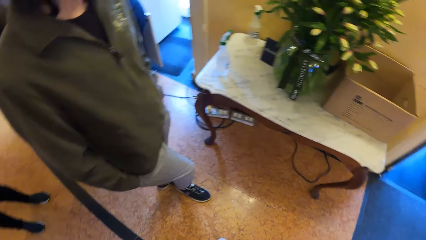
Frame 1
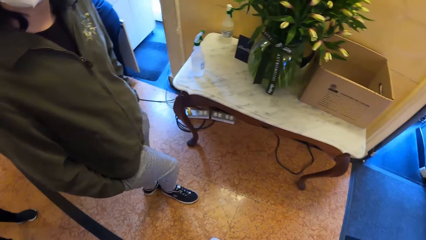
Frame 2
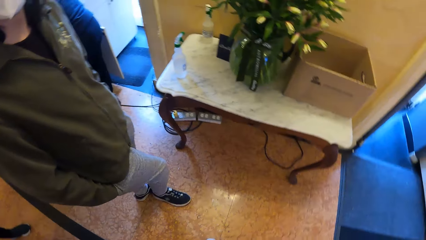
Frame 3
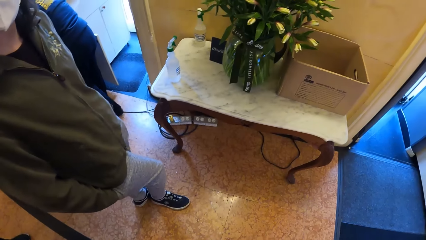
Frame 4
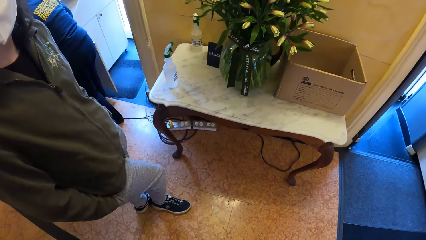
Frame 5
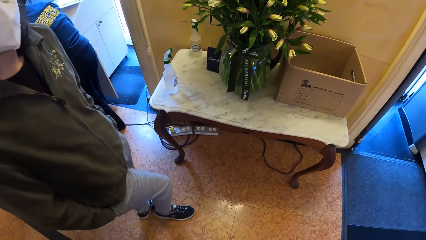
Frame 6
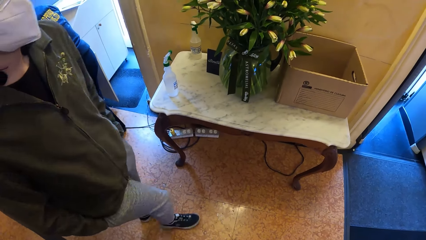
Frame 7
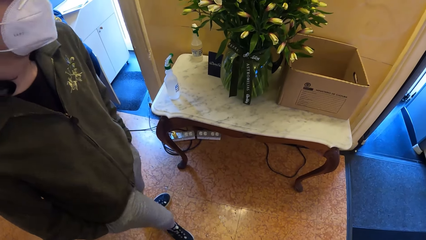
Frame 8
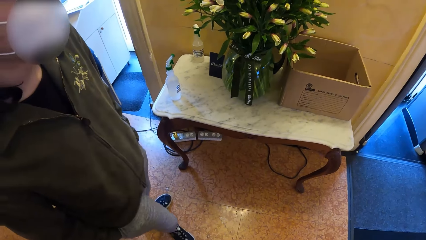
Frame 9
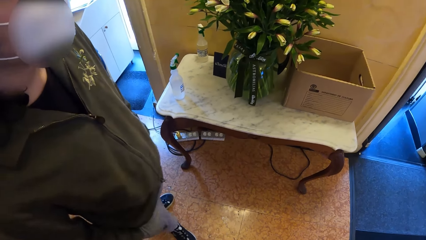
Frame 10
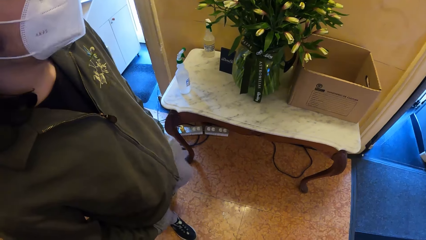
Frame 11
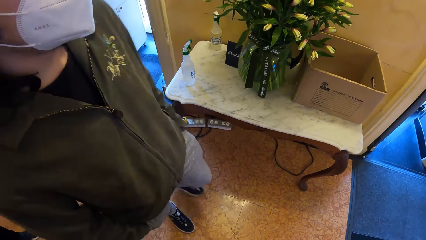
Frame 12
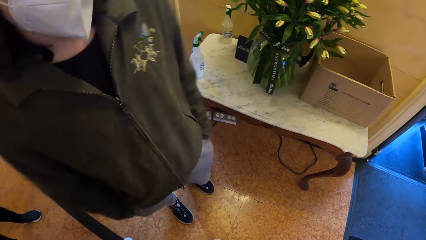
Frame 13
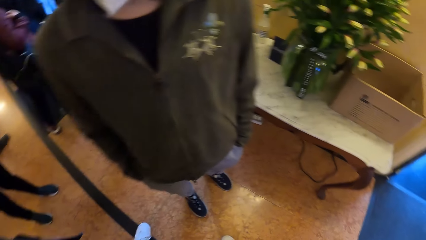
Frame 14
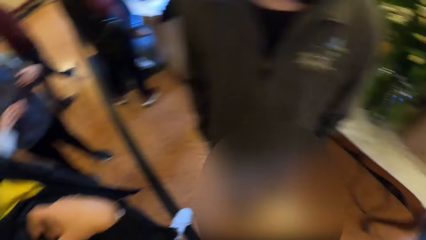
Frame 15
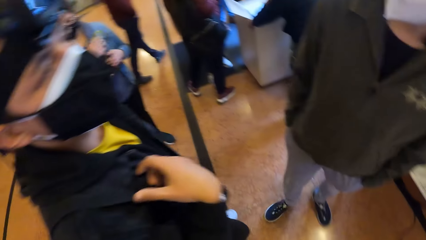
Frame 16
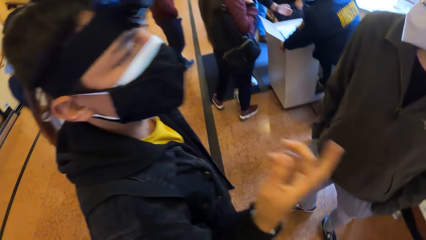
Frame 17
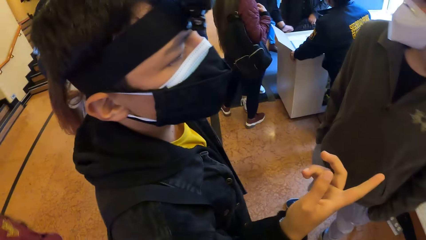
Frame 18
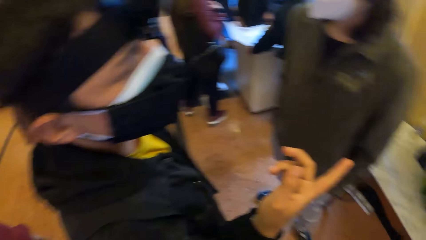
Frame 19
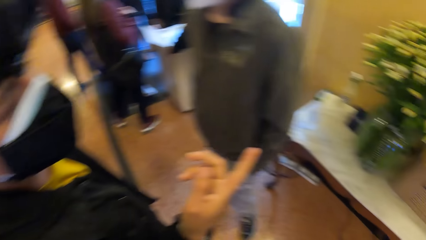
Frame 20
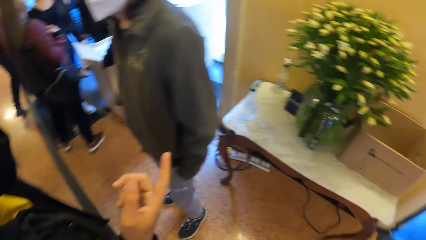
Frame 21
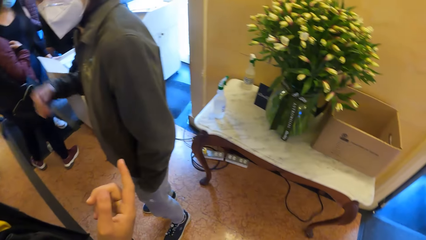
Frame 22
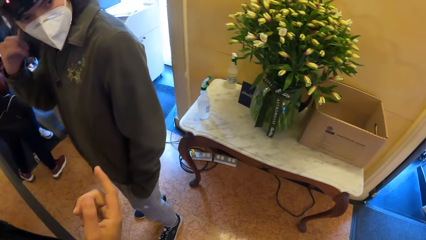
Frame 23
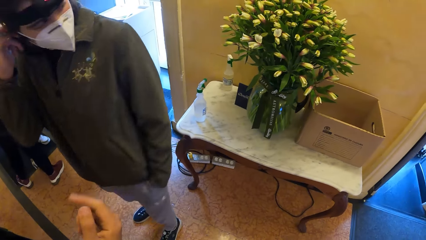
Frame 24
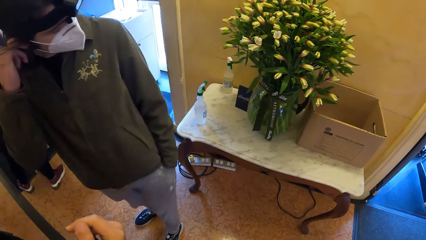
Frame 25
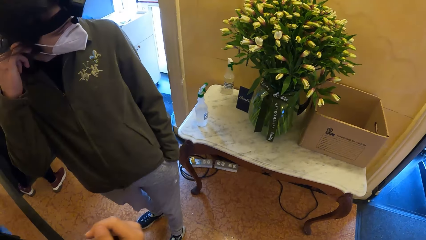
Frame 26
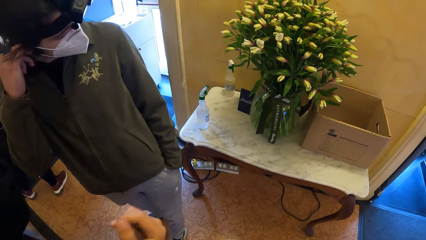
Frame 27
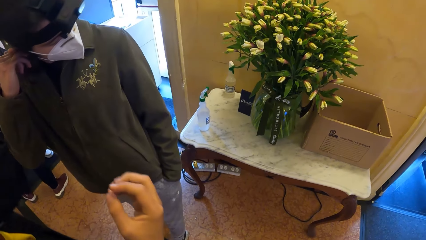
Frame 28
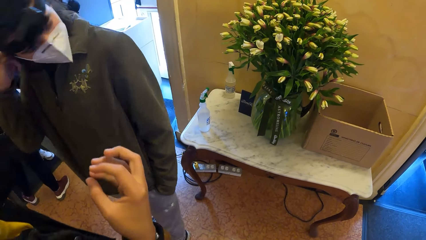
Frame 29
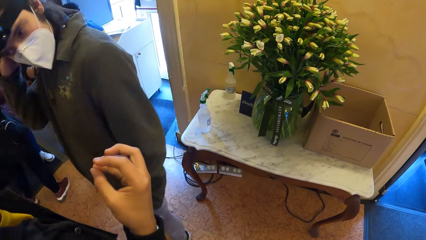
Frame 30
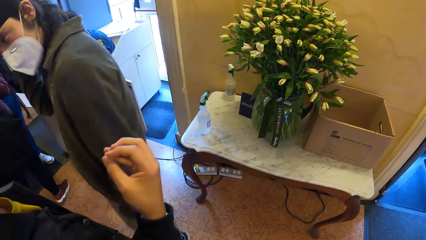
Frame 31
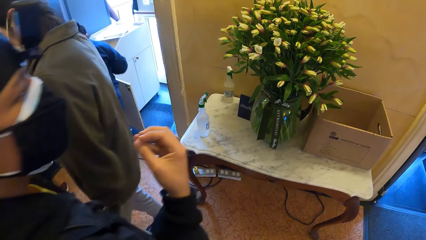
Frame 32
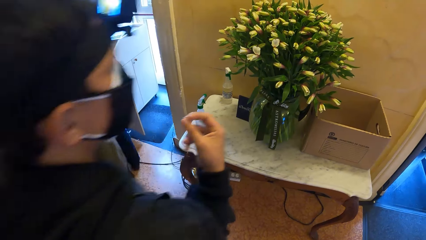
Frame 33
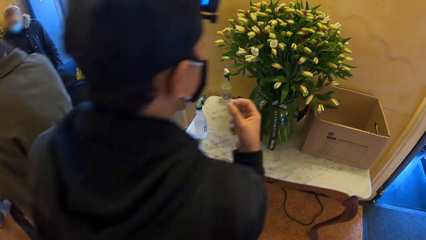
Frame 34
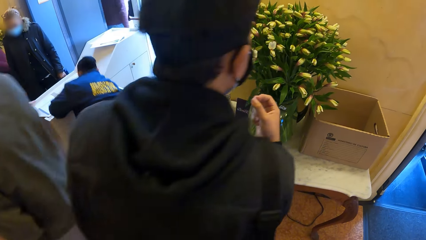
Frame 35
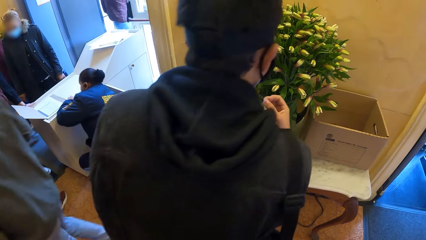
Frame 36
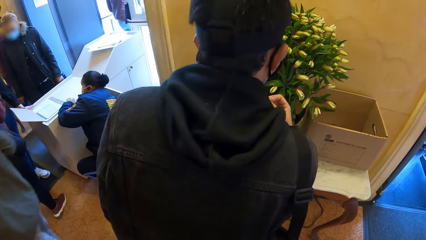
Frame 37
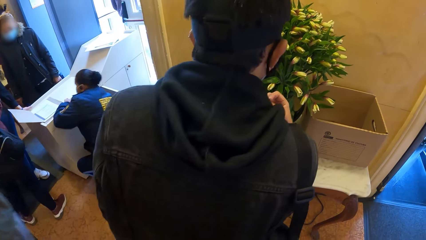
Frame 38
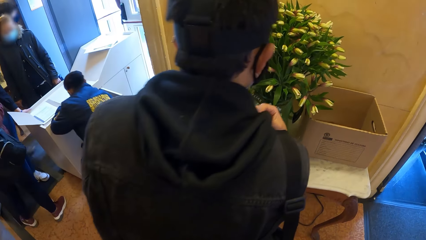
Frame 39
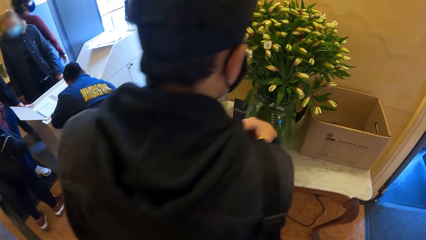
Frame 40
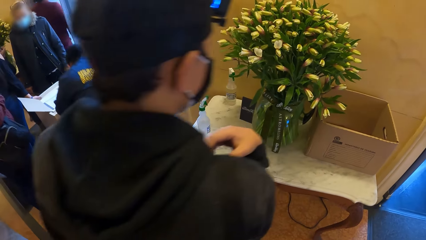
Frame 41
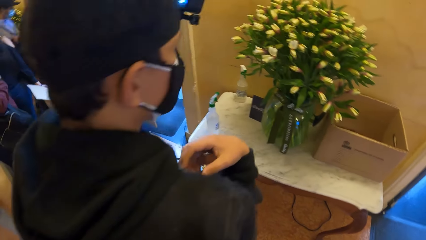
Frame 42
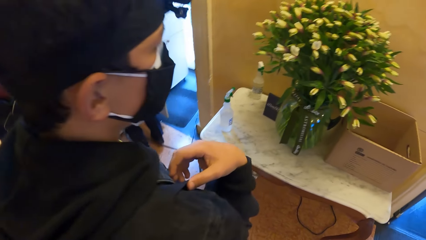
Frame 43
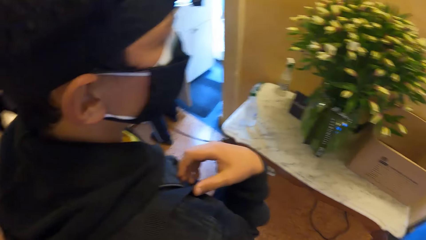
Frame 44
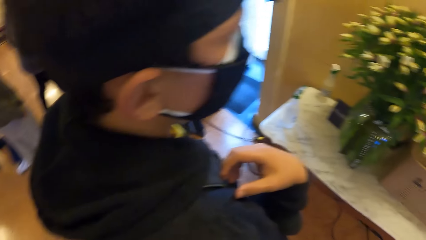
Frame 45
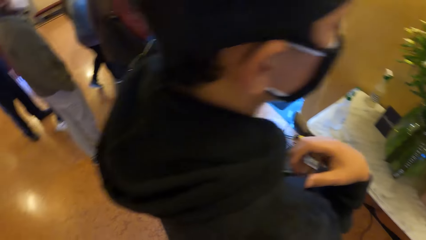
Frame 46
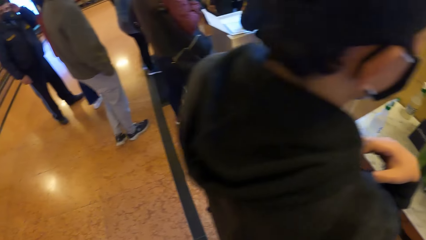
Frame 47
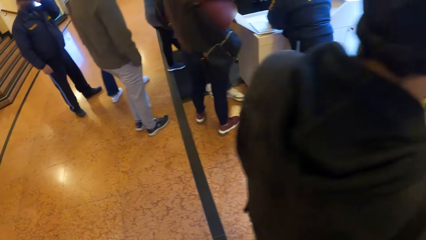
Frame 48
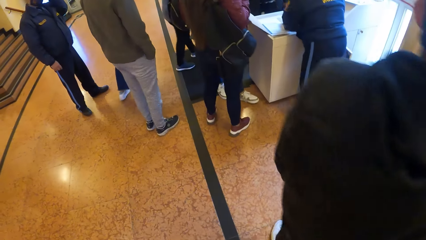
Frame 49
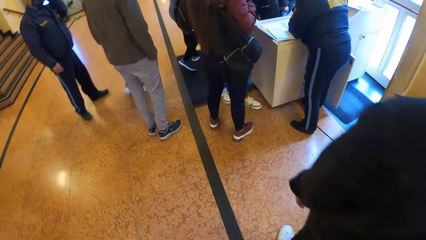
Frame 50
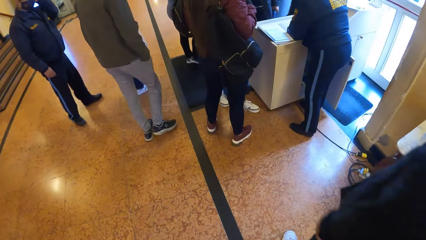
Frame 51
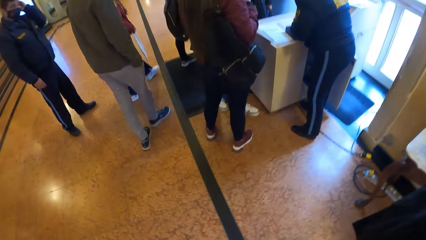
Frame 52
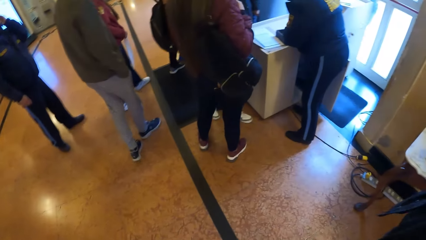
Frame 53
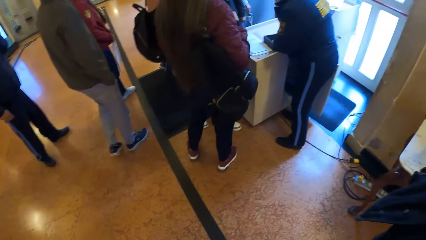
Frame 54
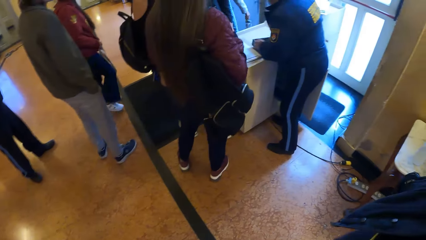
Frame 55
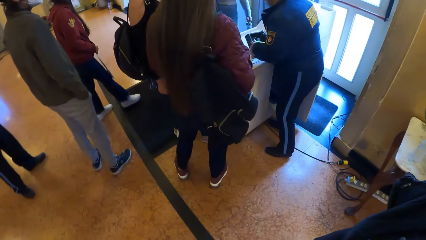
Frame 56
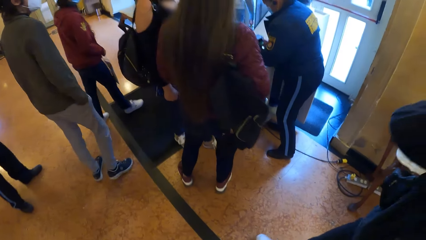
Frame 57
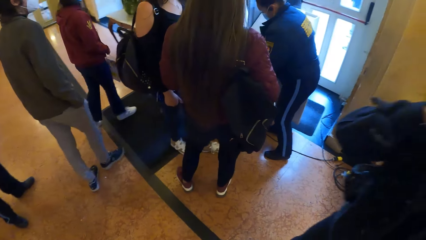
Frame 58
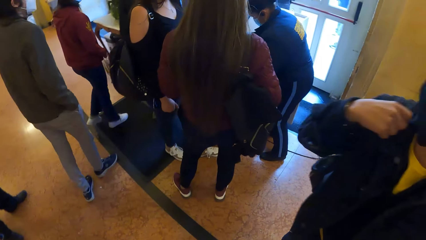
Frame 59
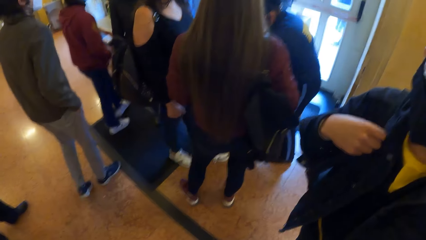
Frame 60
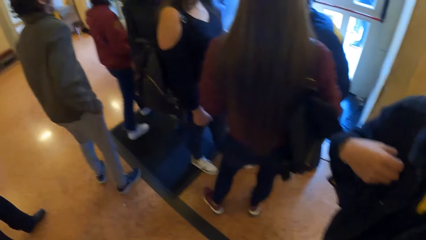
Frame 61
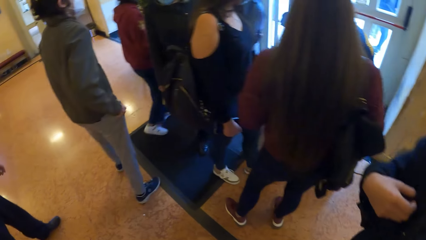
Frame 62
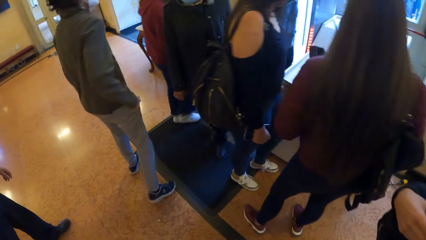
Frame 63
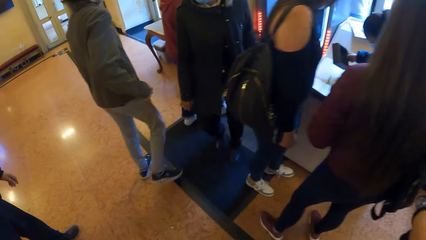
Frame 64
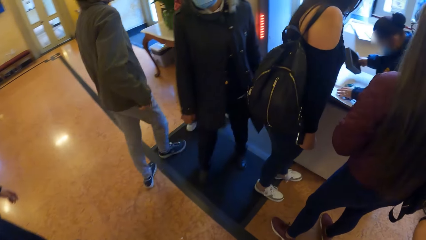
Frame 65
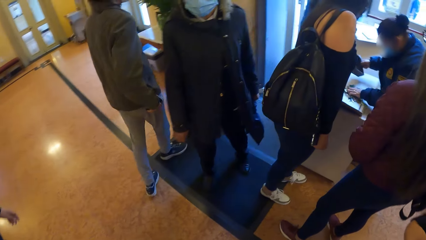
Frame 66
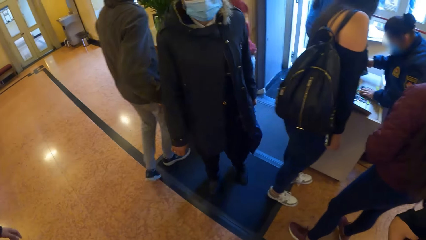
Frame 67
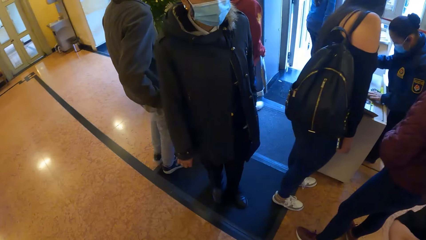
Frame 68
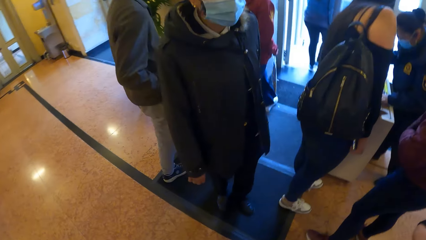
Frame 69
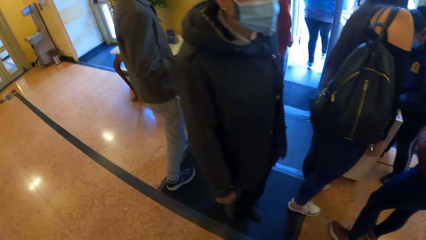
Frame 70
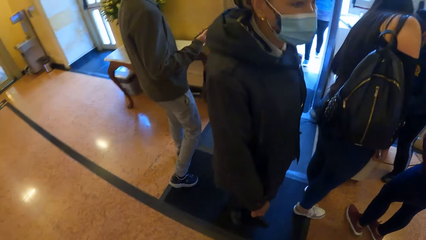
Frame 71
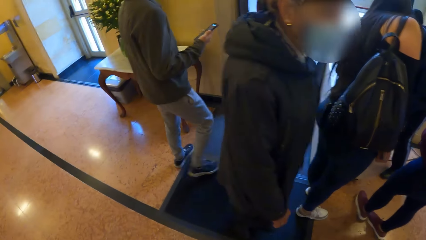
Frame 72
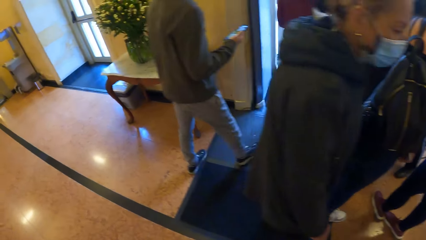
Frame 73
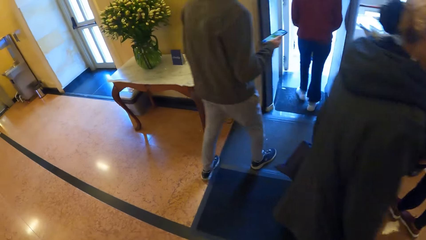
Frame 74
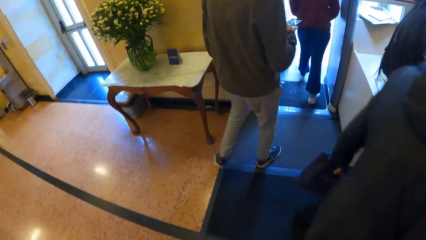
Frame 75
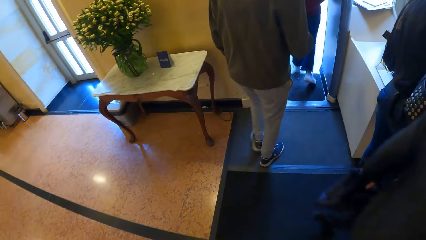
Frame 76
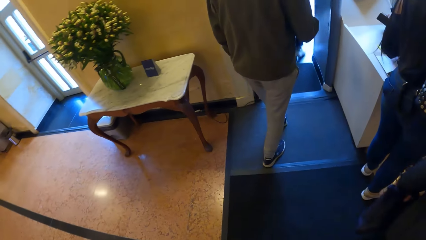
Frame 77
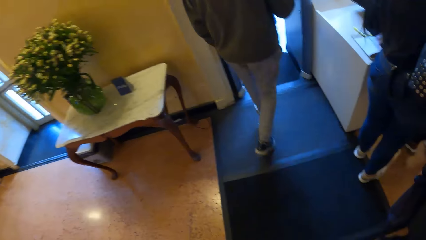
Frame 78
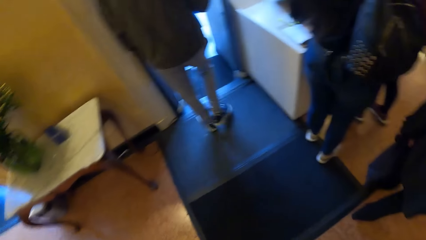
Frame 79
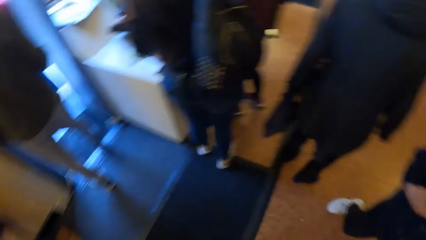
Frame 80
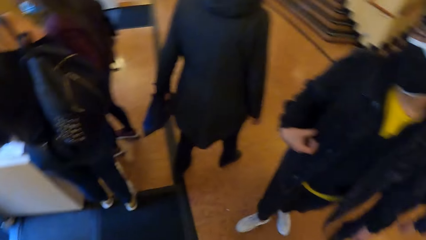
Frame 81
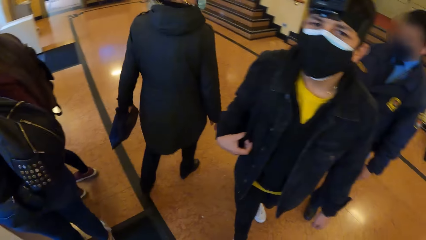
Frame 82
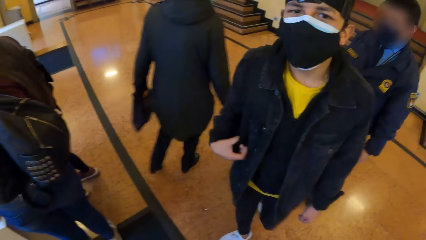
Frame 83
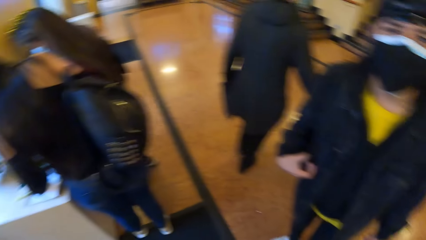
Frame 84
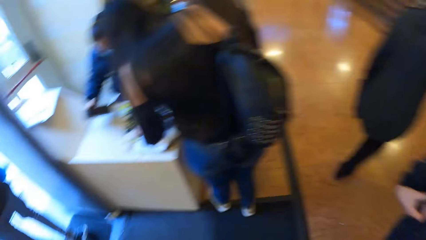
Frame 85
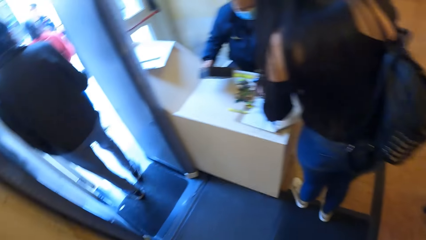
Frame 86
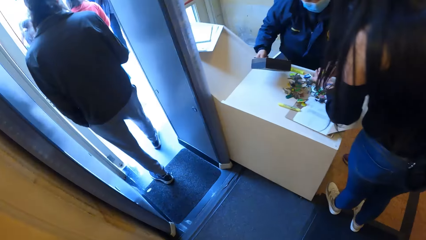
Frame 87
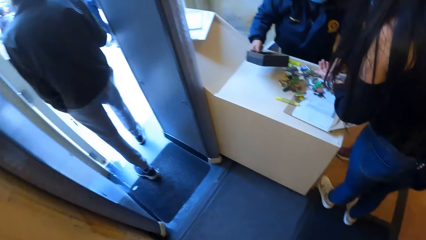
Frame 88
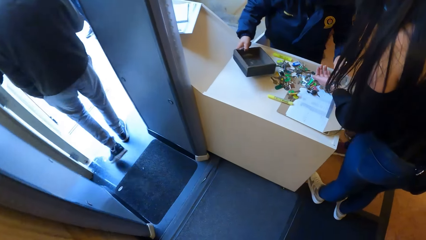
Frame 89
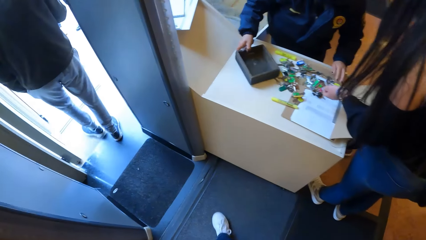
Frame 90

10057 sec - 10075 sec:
The camera wearer looks around the room. A man interacts with the camera wearer and another man. The camera wearer walks in the area. The other man operates a mobile phone in his right hand. The camera wearer interacts with the first man.
